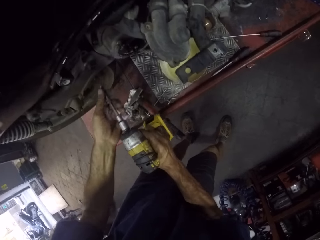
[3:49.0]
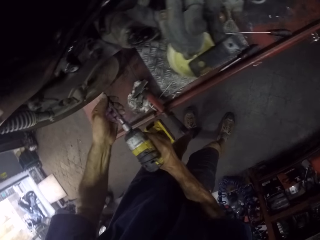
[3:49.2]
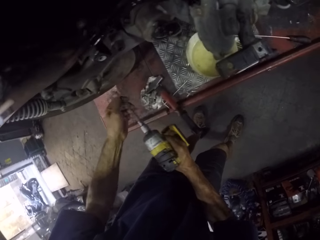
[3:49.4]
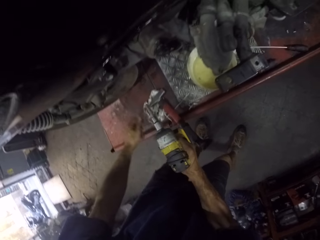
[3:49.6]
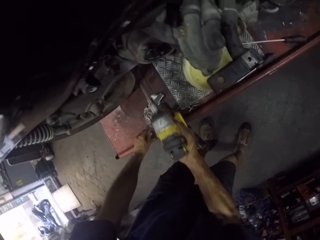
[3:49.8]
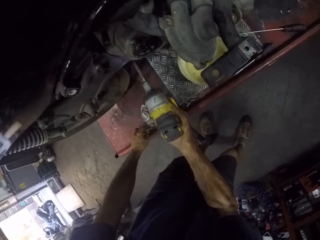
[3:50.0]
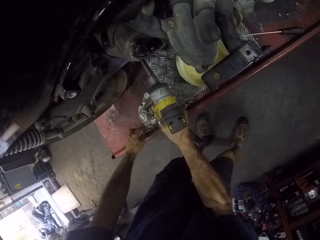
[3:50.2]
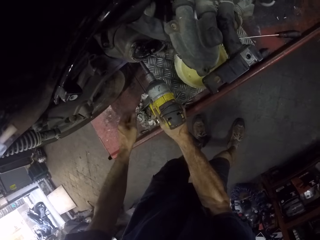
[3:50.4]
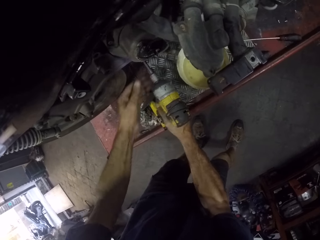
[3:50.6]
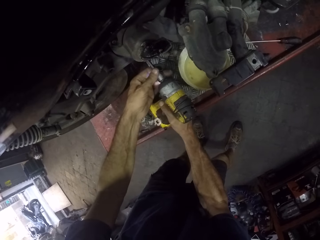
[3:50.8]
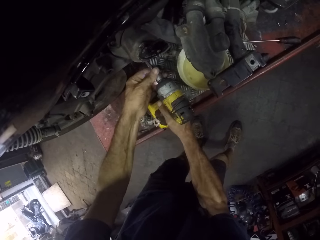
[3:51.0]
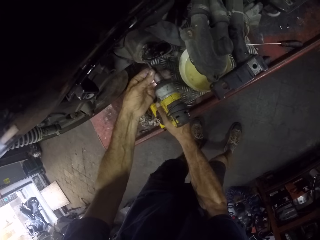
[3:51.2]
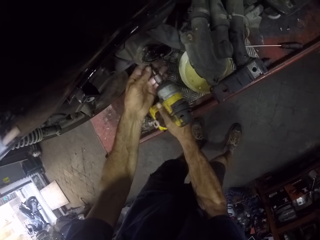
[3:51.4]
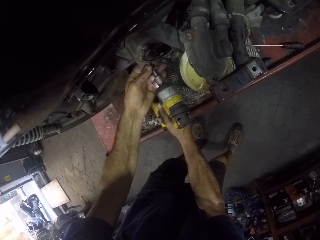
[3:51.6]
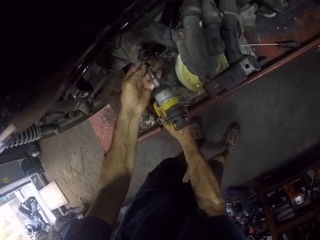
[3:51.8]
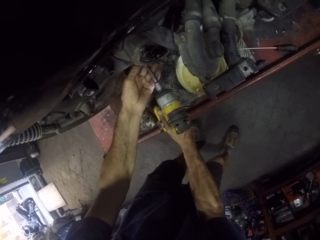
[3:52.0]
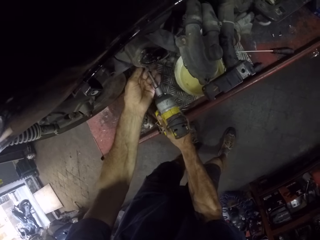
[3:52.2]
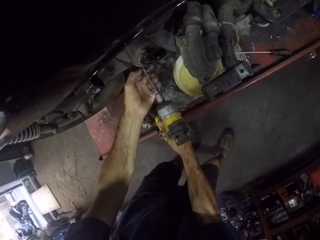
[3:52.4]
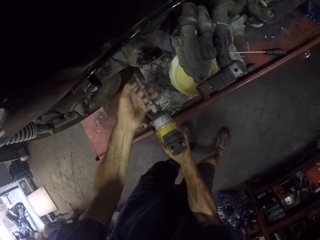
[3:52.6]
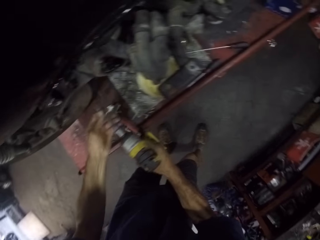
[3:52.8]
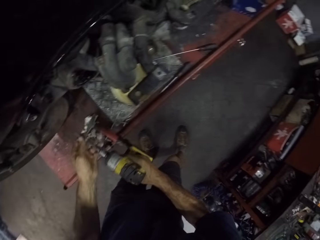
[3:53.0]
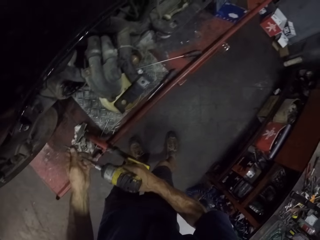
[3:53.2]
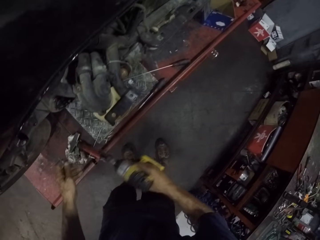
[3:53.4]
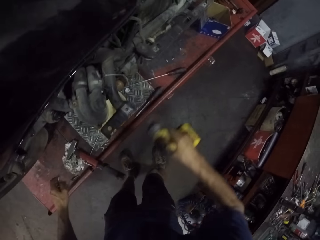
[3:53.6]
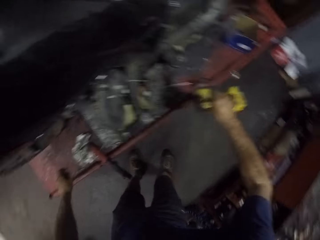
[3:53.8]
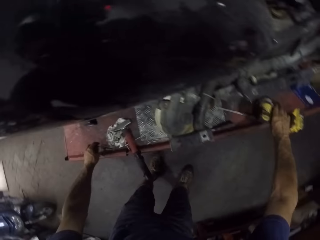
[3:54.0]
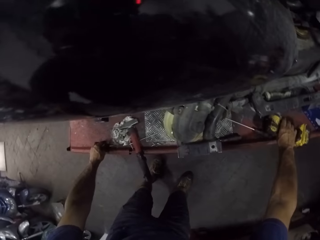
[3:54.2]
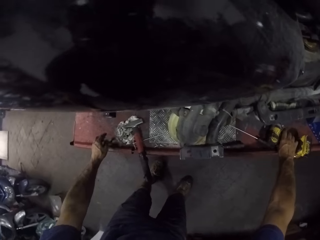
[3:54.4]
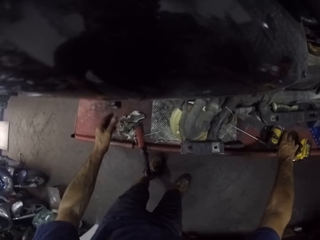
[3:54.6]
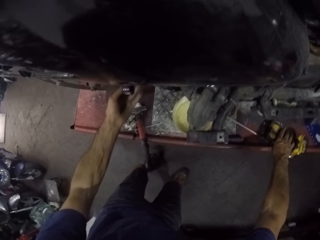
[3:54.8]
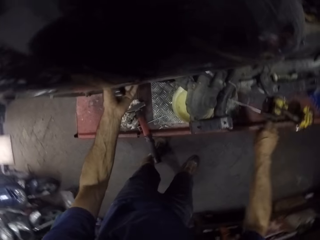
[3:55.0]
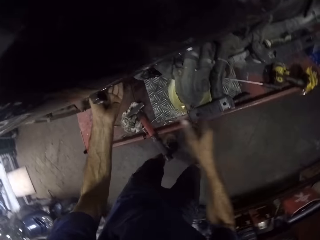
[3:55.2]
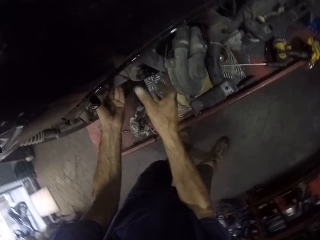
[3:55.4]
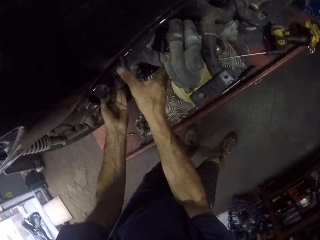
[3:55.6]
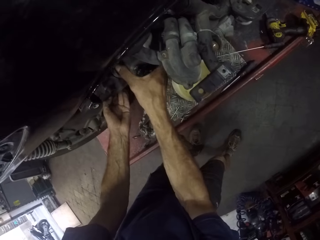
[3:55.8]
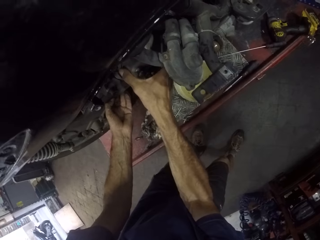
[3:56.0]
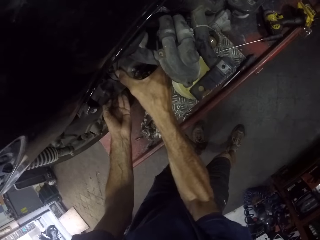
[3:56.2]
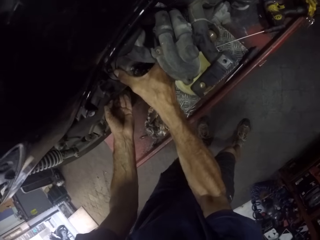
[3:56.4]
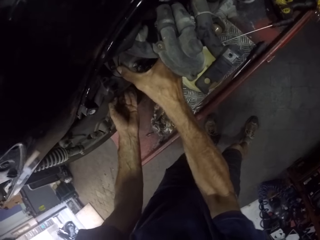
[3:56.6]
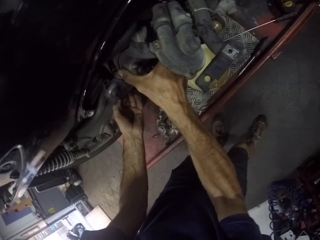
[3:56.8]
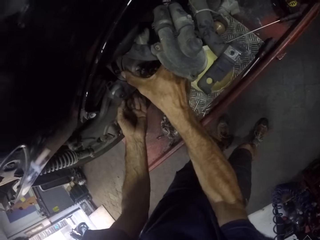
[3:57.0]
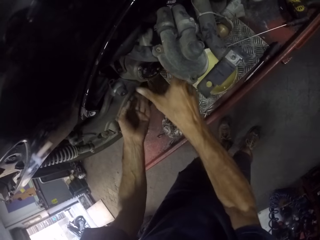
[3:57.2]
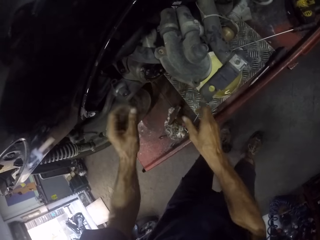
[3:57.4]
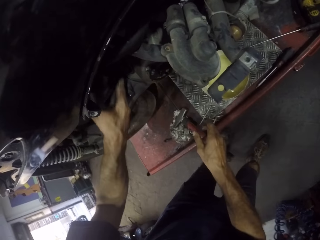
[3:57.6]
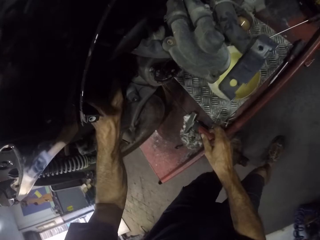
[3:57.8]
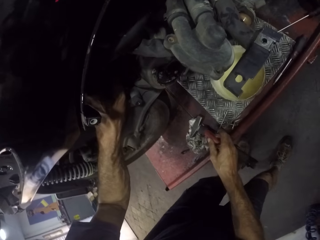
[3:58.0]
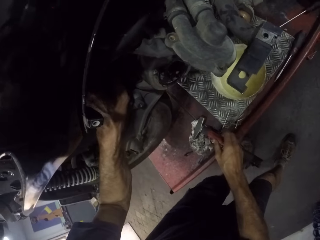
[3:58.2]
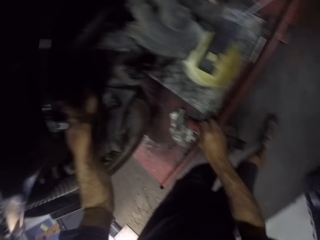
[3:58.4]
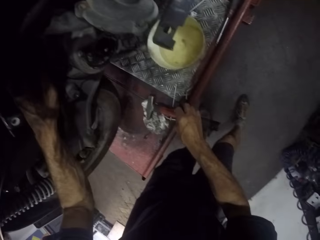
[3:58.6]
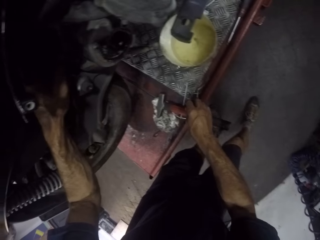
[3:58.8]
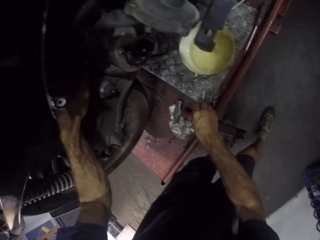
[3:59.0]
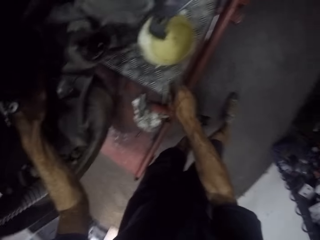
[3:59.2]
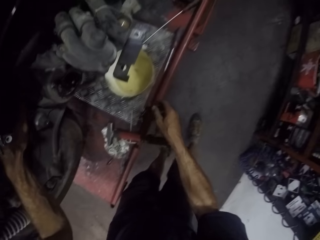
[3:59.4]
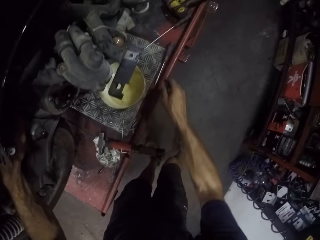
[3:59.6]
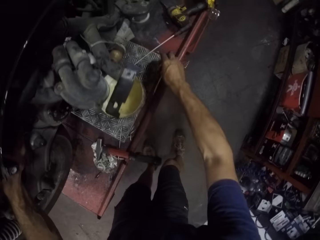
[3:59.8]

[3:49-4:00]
The camera wearer picks up the screw with a hand. They put the screw on the table. They fix the hand driller. They drive out a screw with the hand driller. They pick up the screw with a hand. They put the screw on the bike repair stand. They put the hand driller on the bike repair stand. They shake the engine. They touch the motorcycle. They hold the engine.

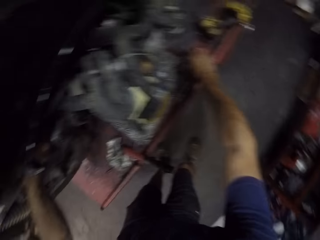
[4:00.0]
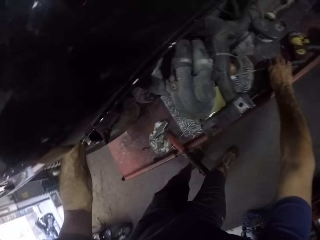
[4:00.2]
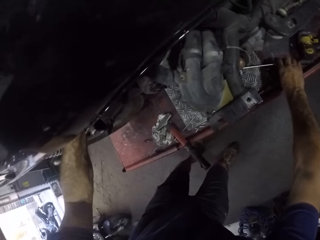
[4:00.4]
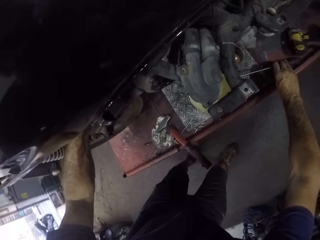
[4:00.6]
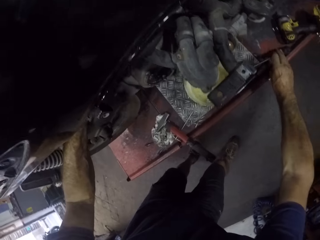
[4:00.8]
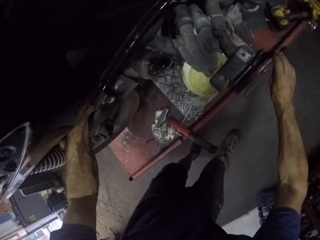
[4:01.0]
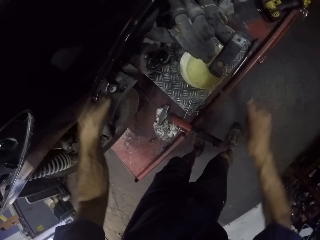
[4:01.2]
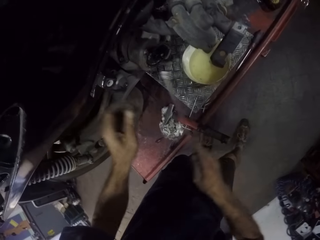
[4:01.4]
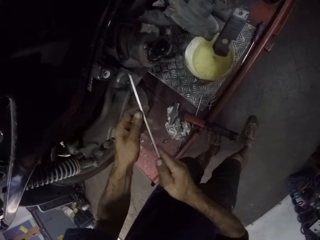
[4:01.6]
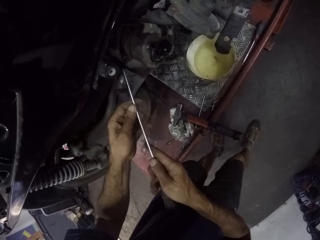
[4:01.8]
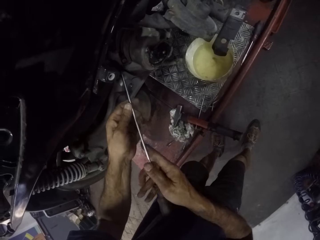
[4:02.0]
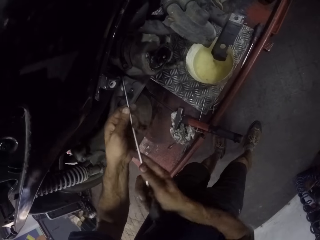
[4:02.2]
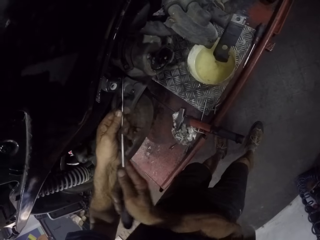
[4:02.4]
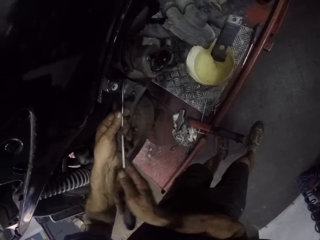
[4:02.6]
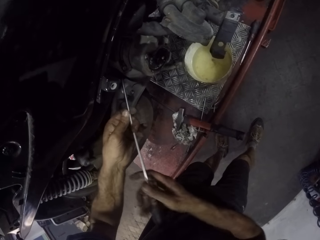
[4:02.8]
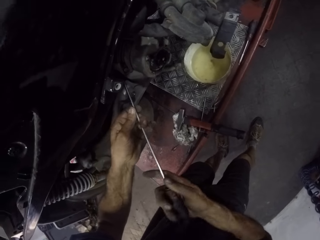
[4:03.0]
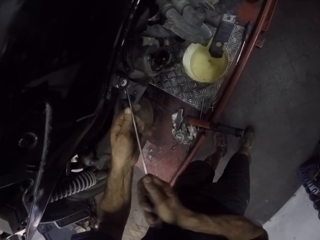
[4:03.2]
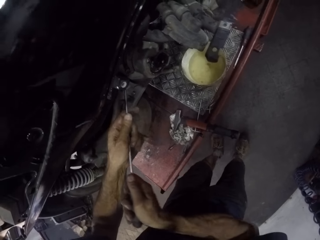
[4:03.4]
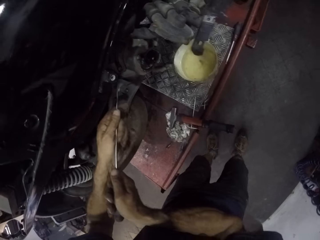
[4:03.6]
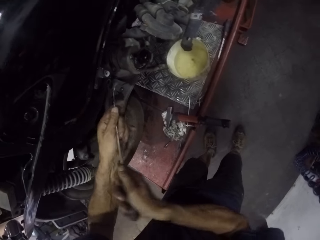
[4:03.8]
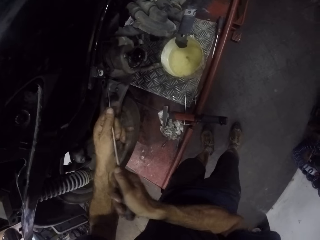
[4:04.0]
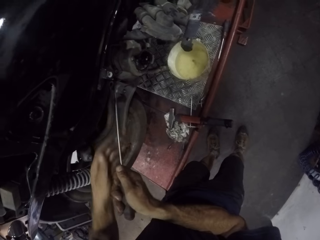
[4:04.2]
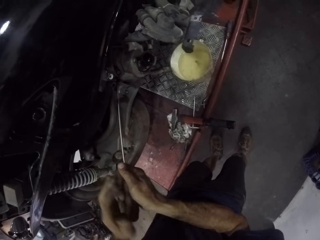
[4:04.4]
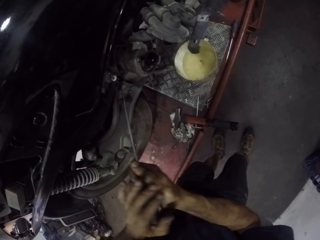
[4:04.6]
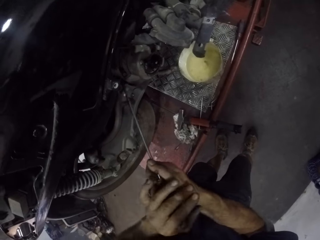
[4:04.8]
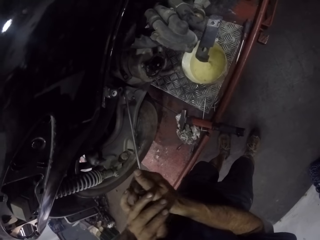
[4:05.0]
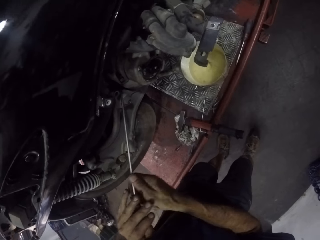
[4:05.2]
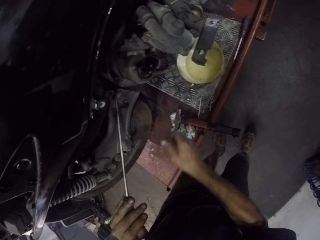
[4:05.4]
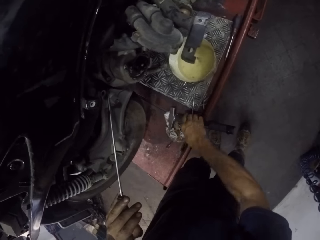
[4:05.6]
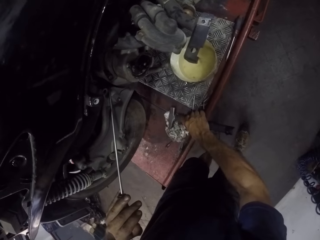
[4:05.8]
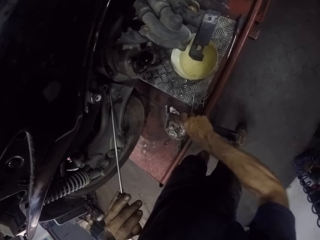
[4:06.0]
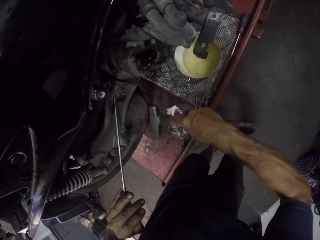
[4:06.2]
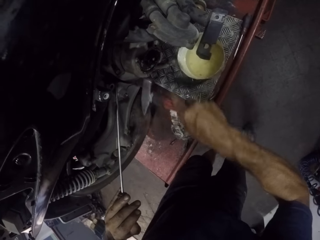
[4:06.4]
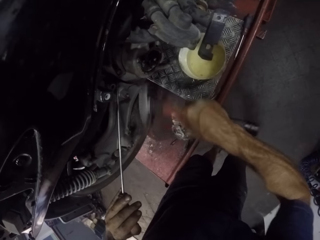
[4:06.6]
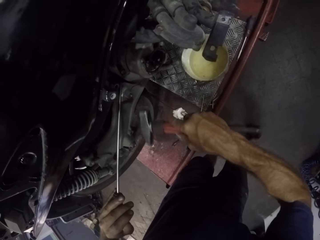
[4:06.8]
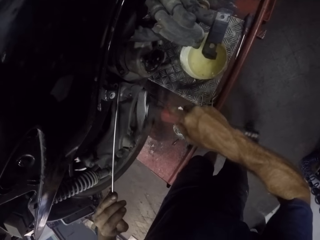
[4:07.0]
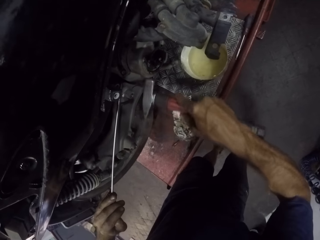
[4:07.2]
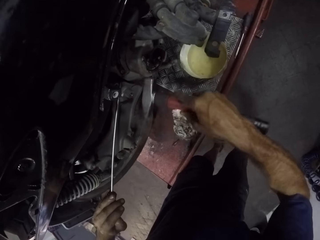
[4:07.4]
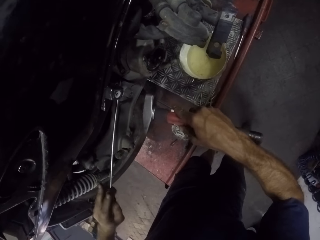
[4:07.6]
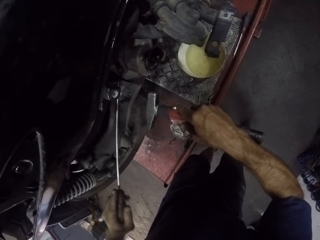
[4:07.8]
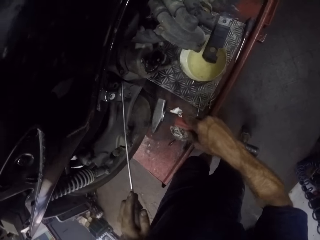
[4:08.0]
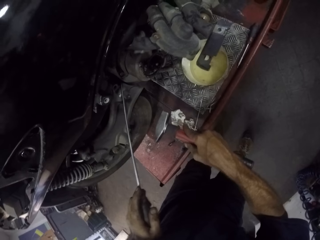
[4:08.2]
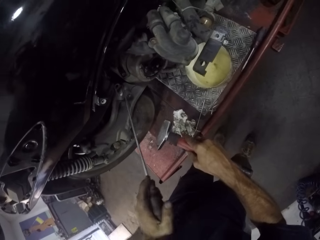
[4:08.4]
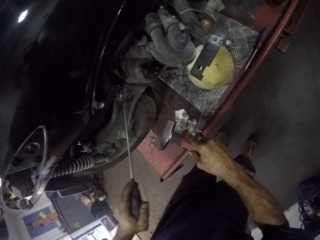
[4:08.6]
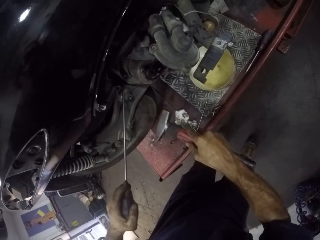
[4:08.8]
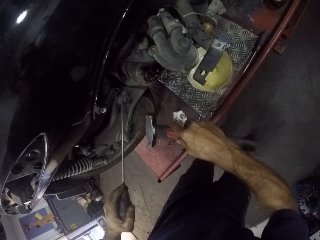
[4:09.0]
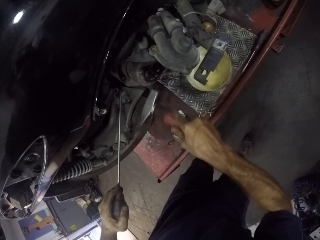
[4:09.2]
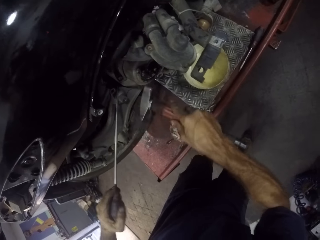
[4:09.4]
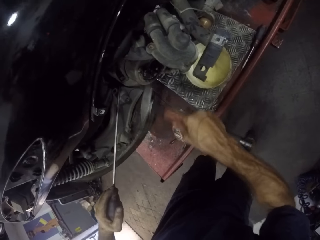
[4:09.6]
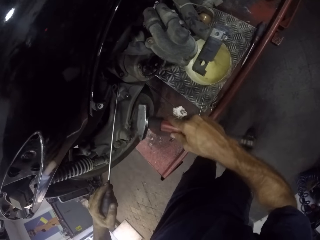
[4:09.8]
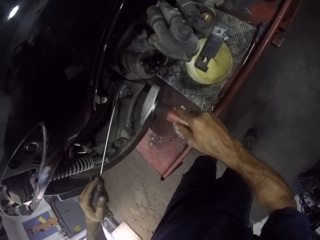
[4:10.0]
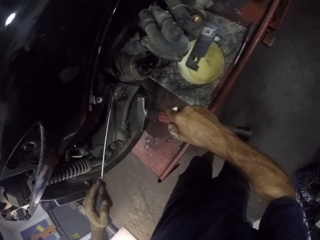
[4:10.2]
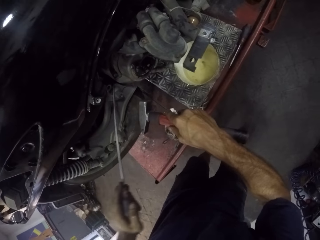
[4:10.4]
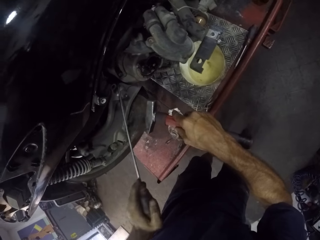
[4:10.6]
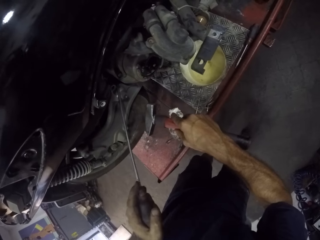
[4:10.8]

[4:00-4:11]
The camera wearer picks up a screwdriver from the bike repair stand. They hold the screwdriver with both hands. They push the engine with the screwdriver. They use the screwdriver on the machine. They move backwards. They pick up a hammer from the bike repair stand. They hit the engine with the hammer. They stop hitting the engine. They push the engine with the screwdriver. They hit the engine with the hammer. They stop hitting the engine.
